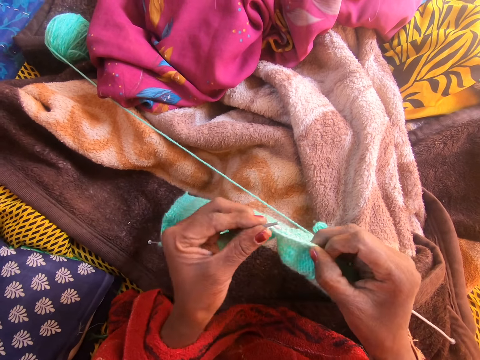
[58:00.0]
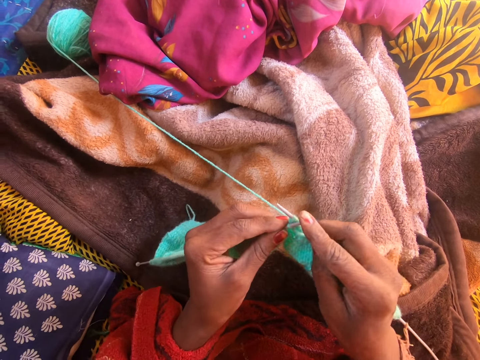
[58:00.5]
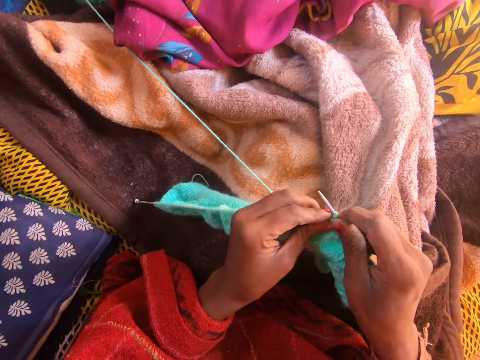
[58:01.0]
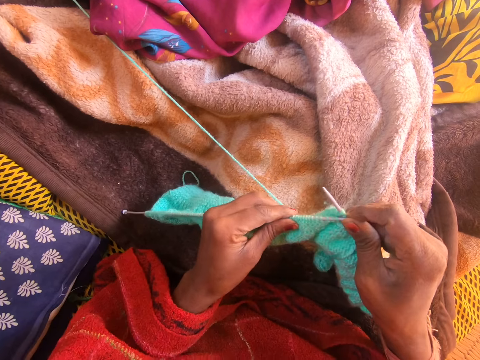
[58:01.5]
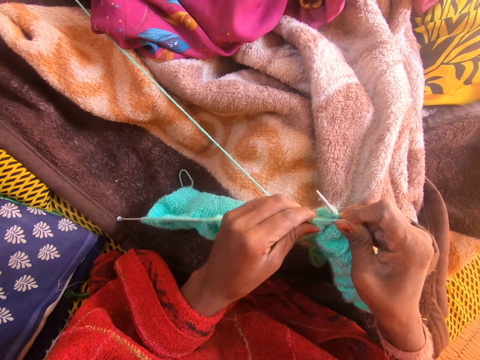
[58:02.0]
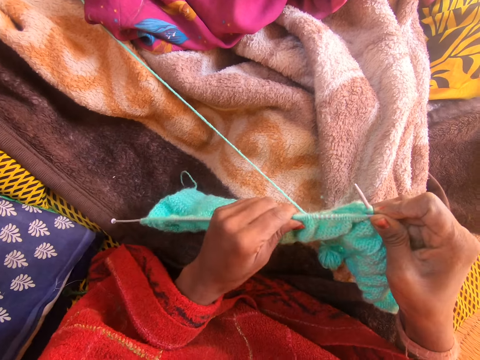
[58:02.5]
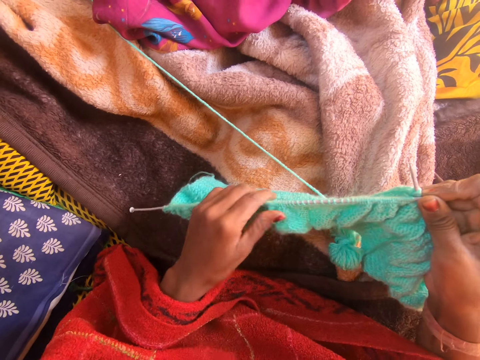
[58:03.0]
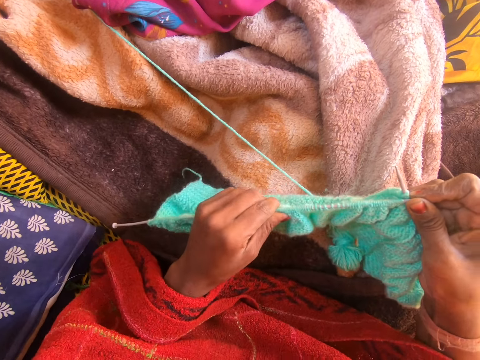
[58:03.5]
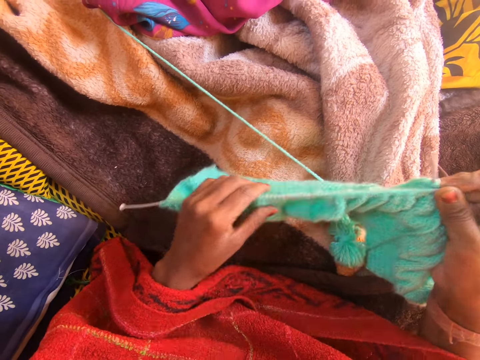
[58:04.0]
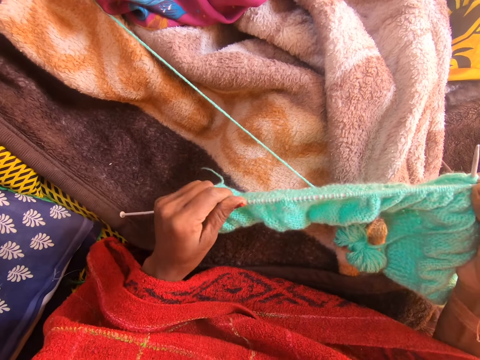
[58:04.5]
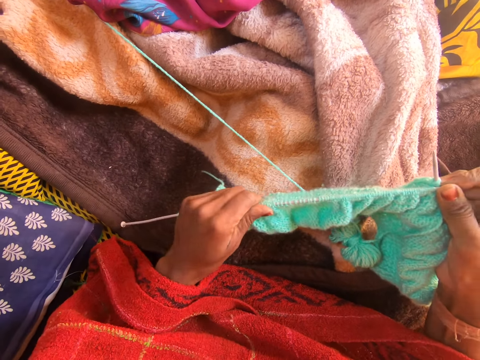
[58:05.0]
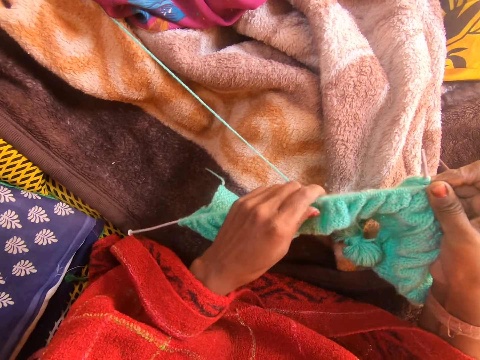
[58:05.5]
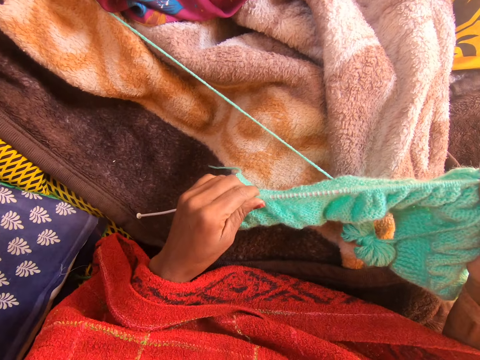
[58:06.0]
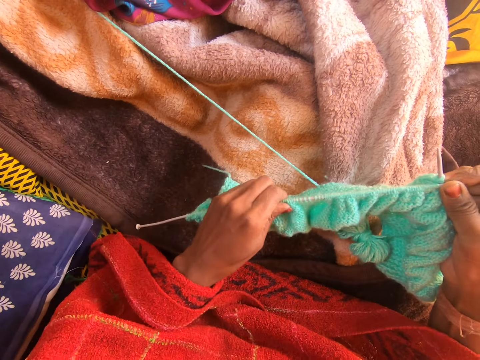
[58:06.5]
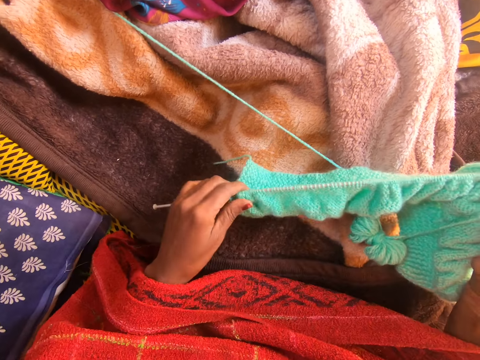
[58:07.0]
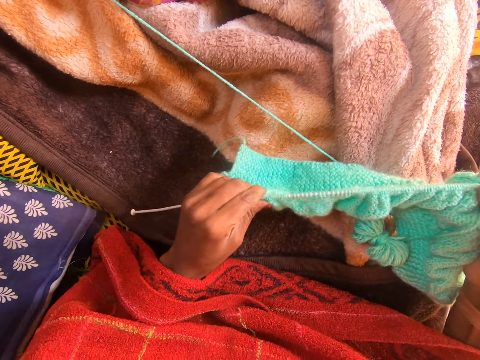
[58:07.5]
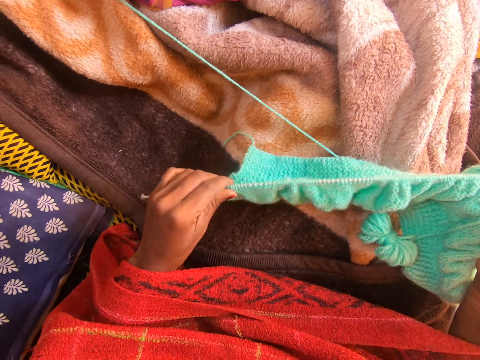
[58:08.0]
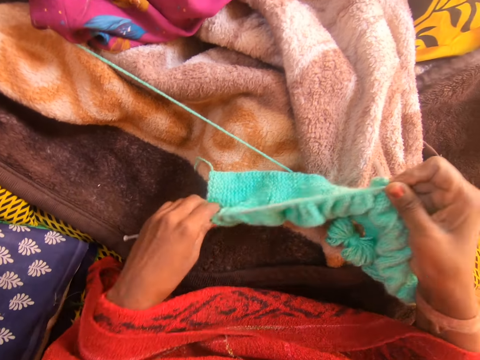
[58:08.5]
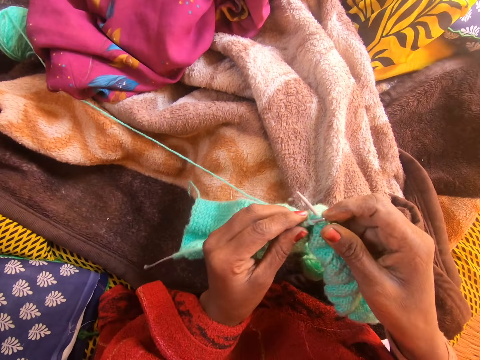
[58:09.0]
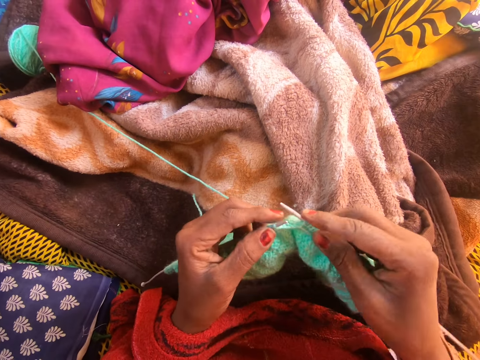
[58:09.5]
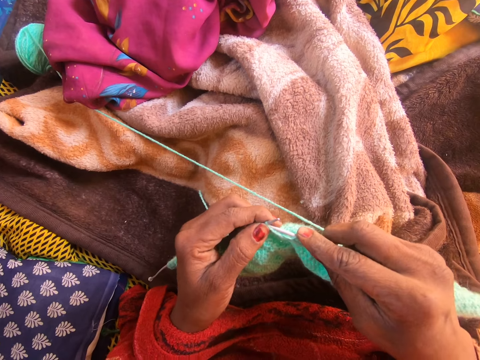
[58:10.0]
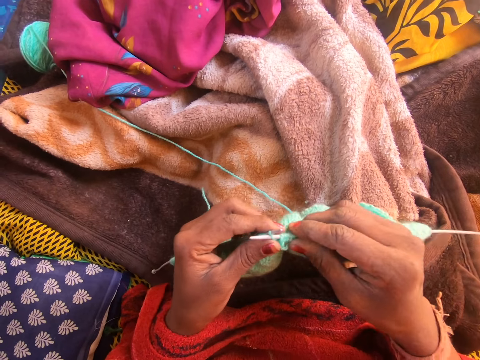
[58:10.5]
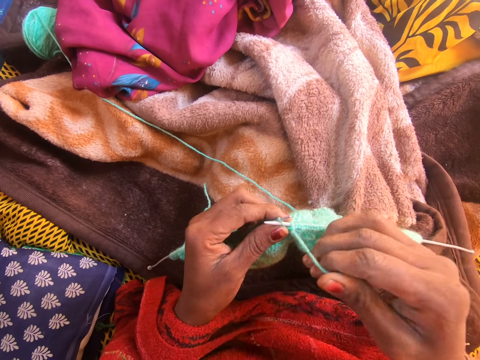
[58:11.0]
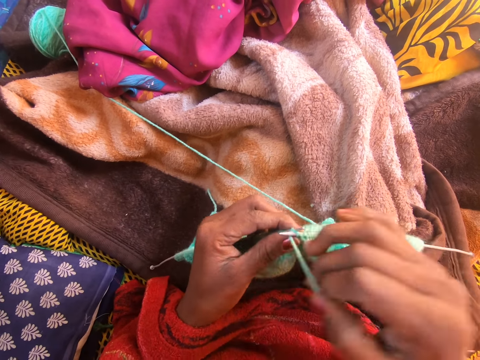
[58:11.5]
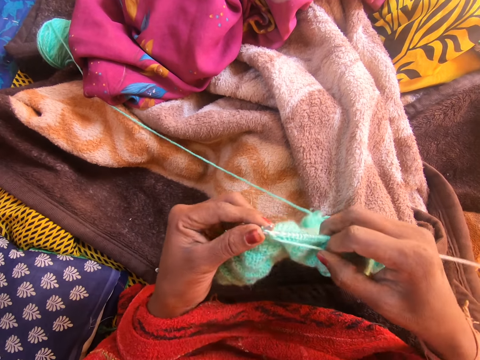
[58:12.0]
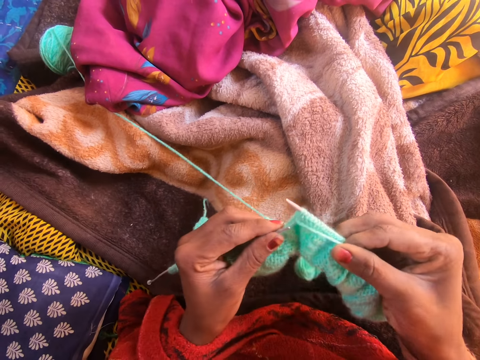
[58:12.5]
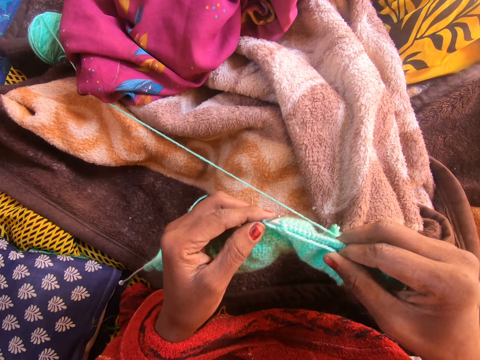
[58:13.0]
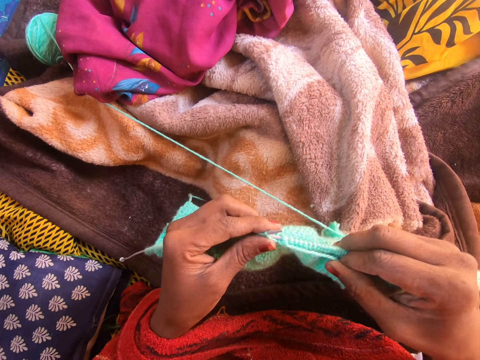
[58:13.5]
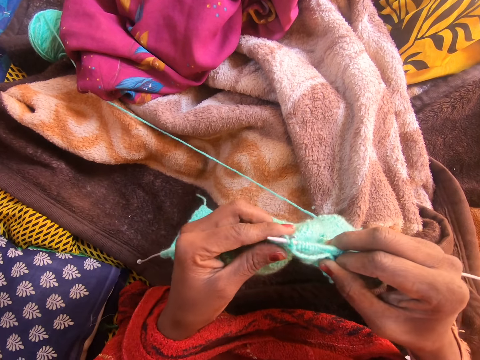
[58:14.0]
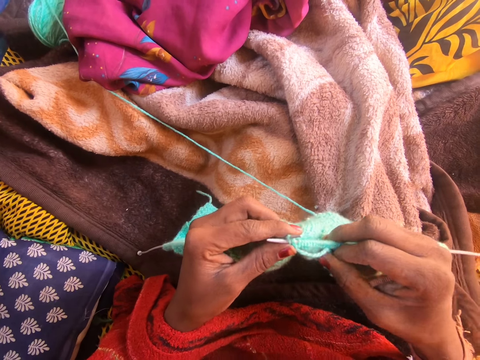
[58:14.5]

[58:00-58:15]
The camera wearer adjusts the knitted yarn on the left knitting needle with her left hand. She touches a fabric. She pushes threads. She weaves the fabric.

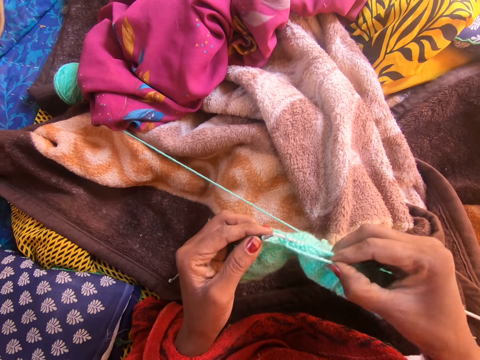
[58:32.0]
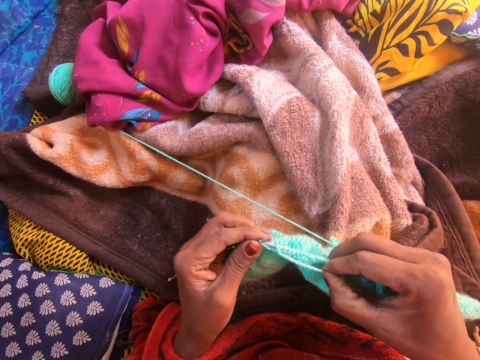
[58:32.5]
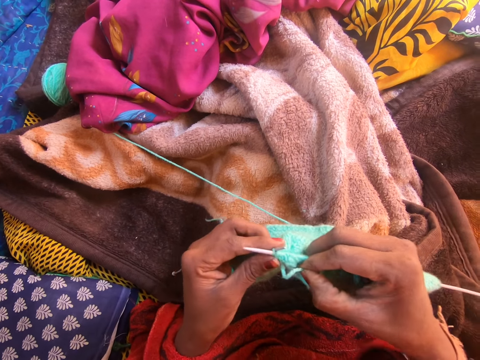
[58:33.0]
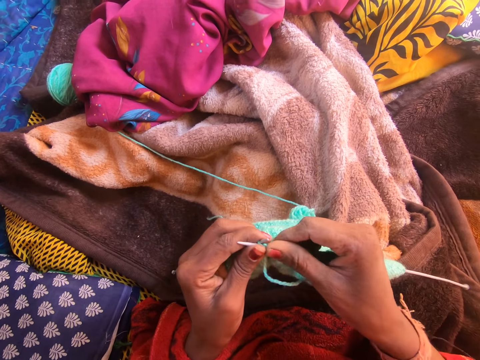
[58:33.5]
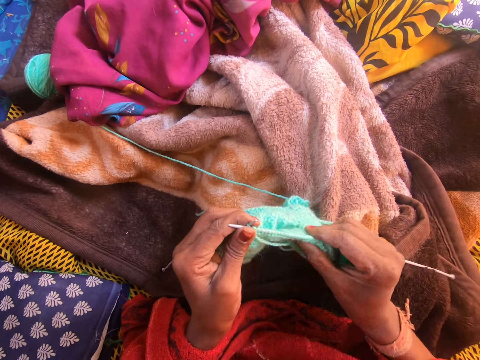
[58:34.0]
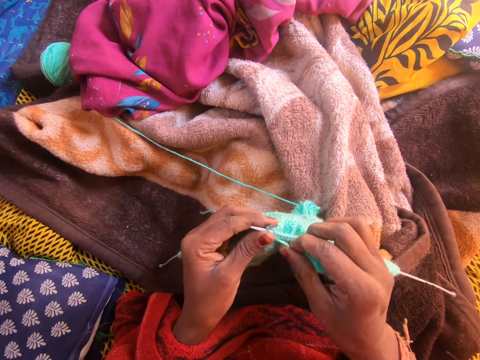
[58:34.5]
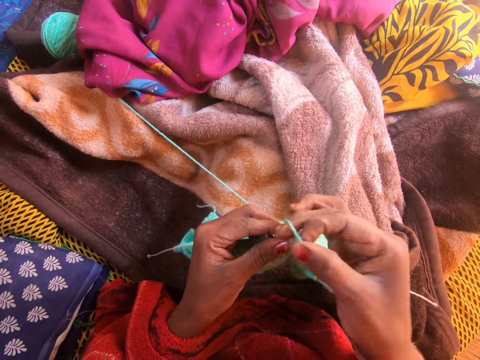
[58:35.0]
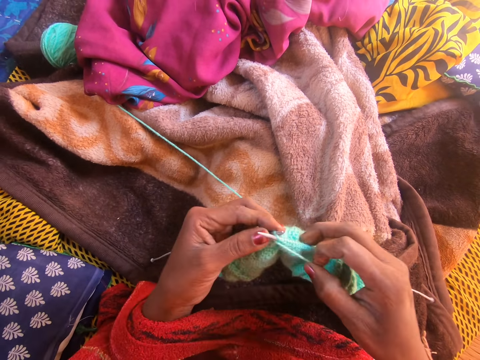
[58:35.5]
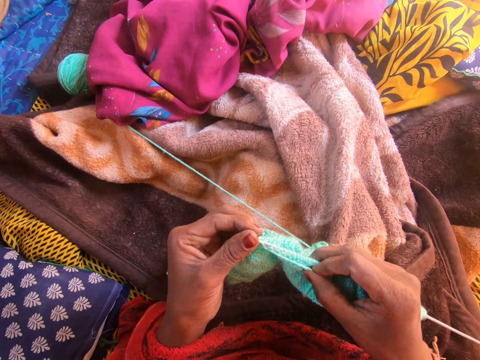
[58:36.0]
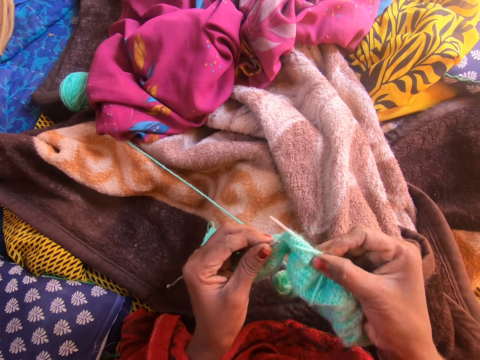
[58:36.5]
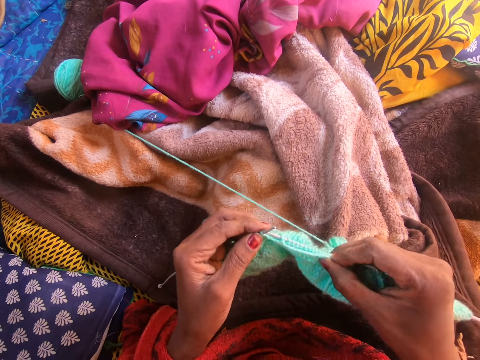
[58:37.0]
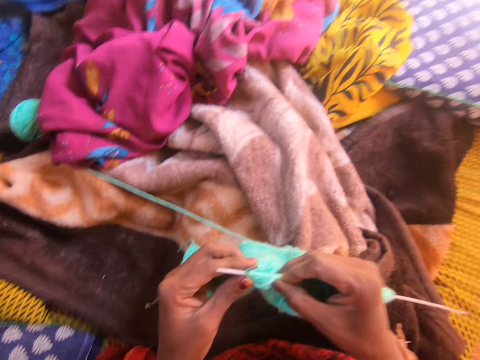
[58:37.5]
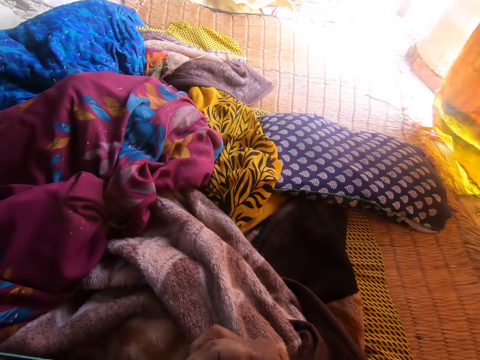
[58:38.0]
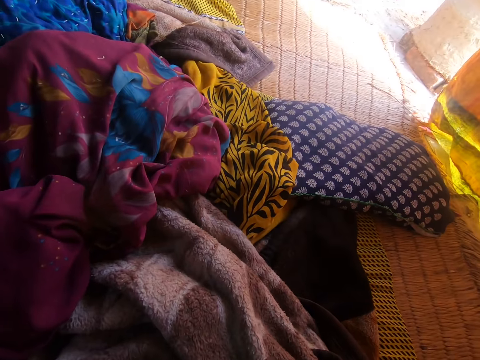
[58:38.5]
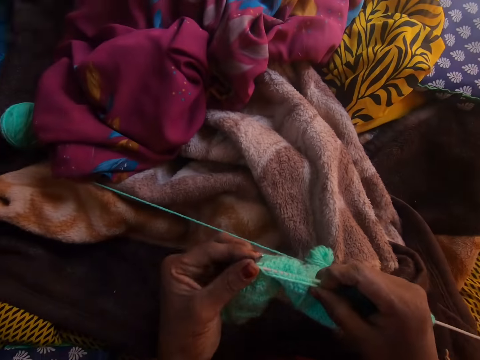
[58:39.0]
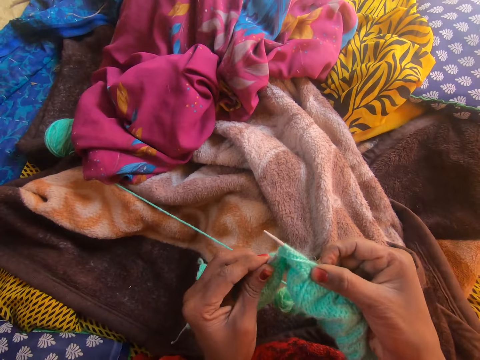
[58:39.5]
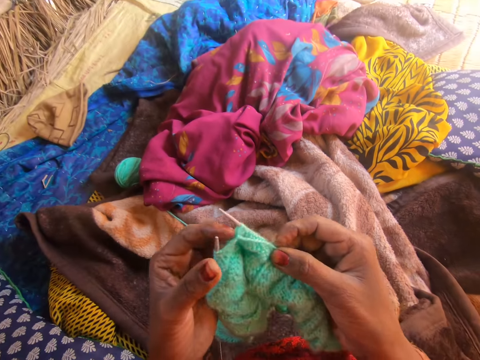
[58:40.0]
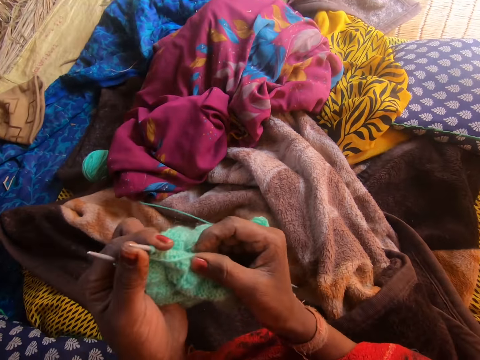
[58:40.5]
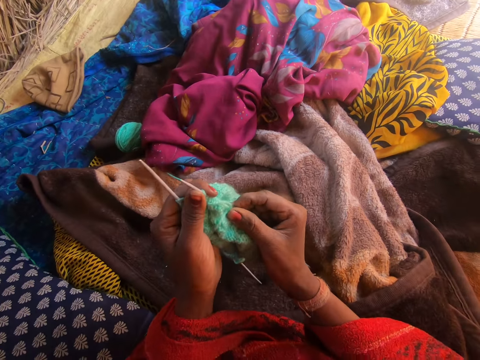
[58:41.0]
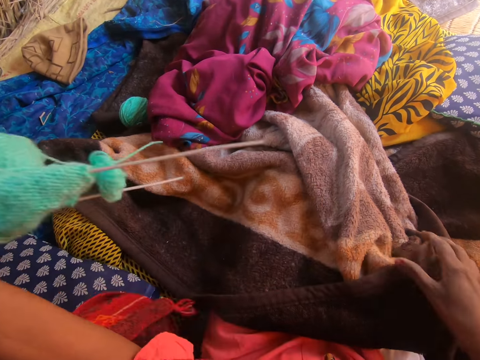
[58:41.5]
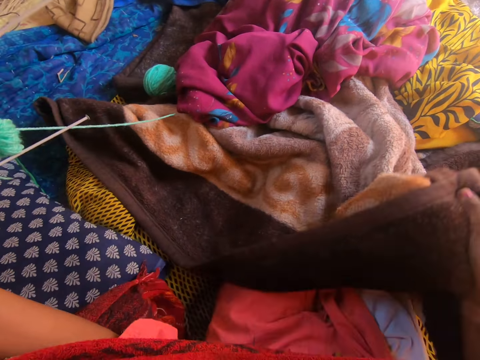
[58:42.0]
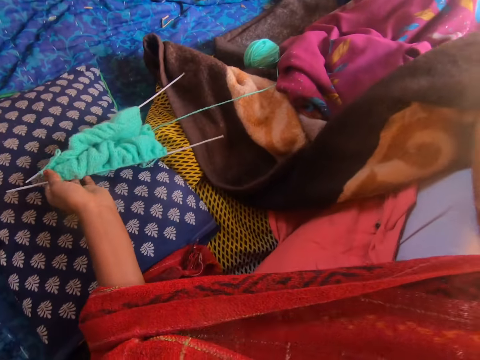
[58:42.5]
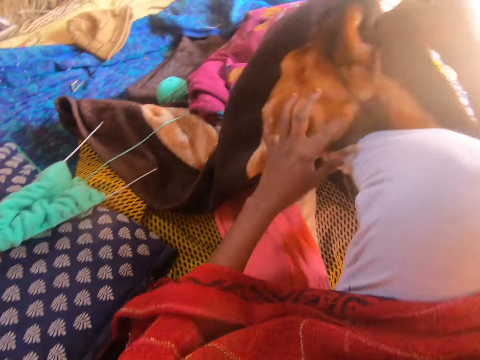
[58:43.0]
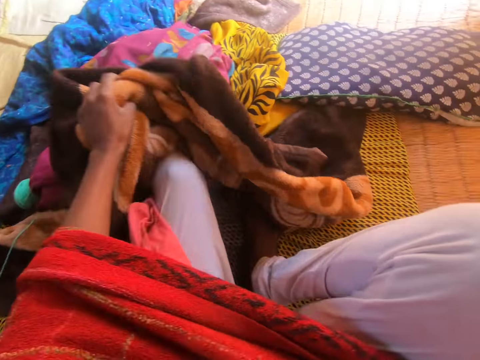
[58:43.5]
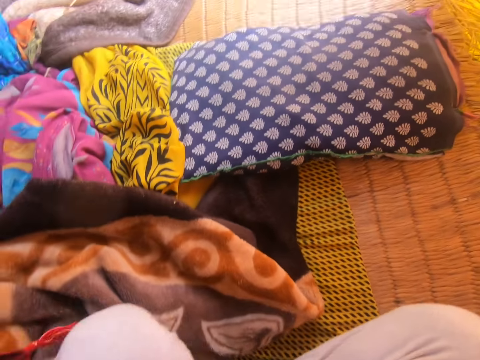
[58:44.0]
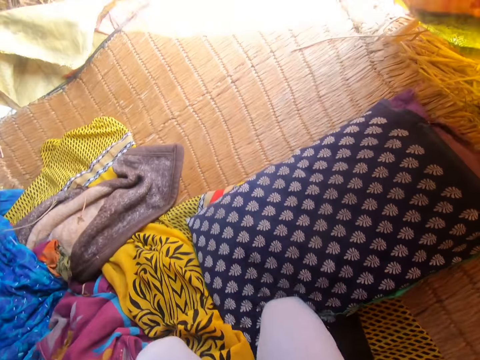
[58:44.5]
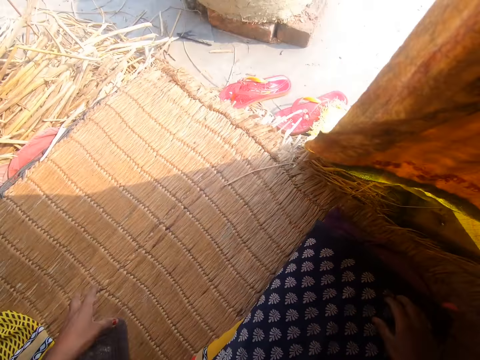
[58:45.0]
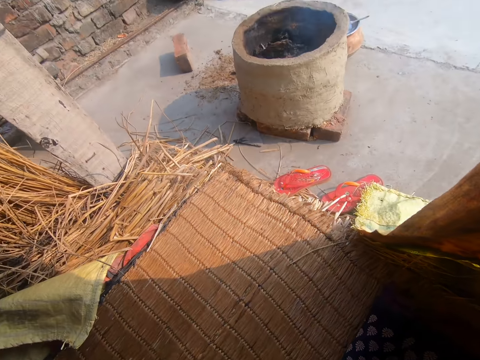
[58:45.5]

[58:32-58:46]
The camera wearer adjusts the knitted yarn on the right knitting needle with her right hand. She transfers the yarn and knitting needles to her left hand. She lifts a blanket with her right hand. She drops the yarn and knitting needles in her left hand on a throw pillow on a mat on the floor. She drops the blanket on the mat on the floor. She adjusts the blanket on the mat with her left hand. She stands.
